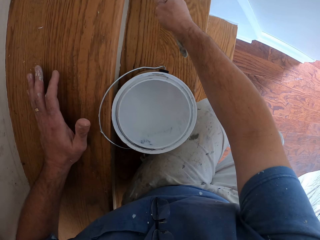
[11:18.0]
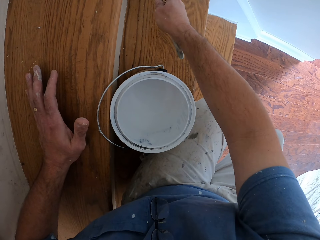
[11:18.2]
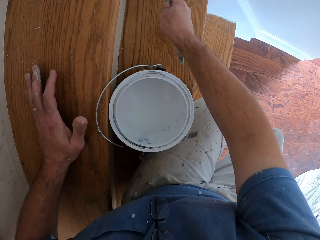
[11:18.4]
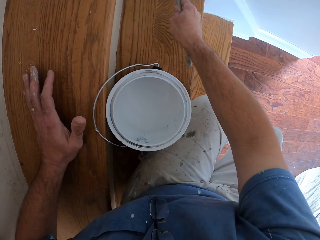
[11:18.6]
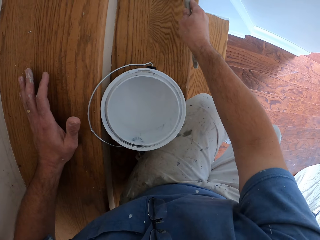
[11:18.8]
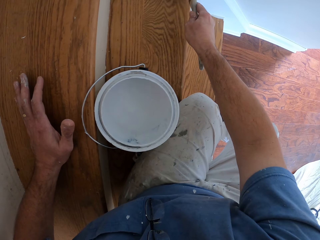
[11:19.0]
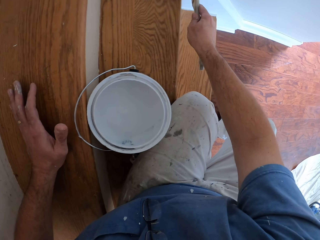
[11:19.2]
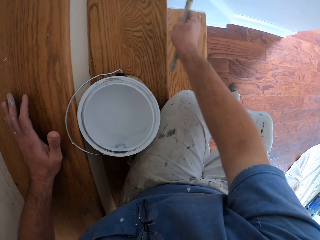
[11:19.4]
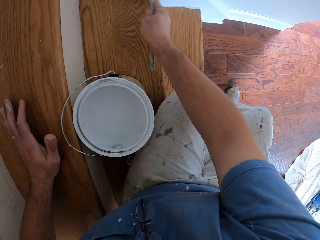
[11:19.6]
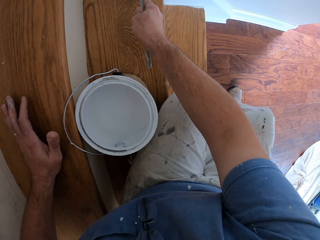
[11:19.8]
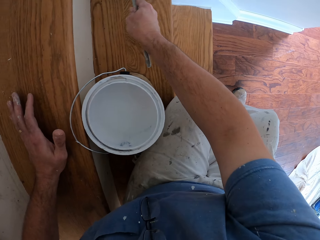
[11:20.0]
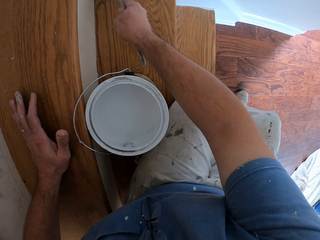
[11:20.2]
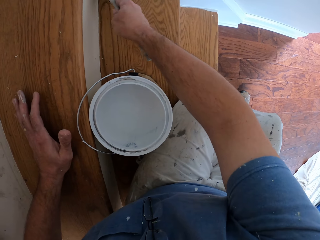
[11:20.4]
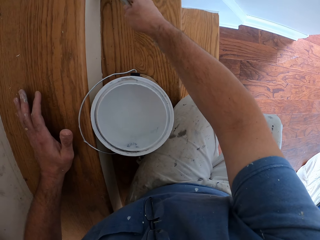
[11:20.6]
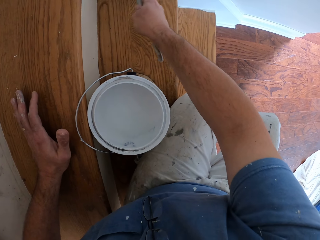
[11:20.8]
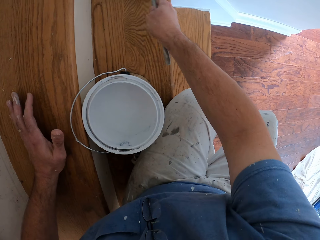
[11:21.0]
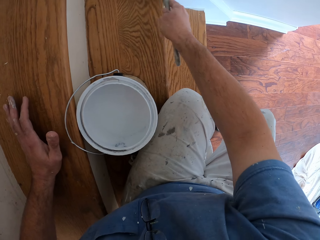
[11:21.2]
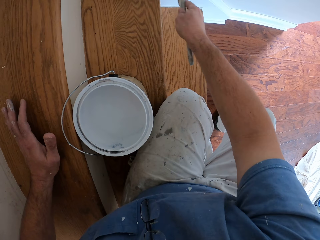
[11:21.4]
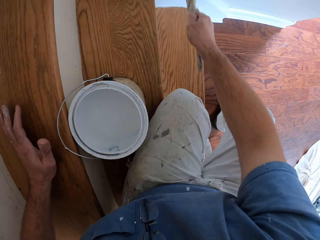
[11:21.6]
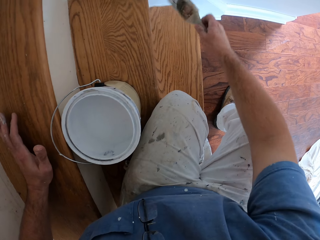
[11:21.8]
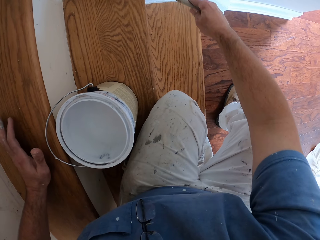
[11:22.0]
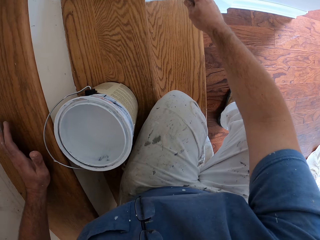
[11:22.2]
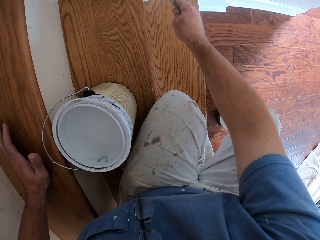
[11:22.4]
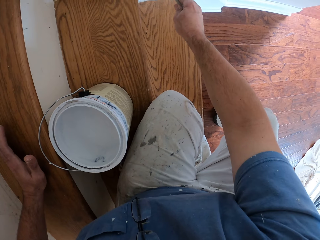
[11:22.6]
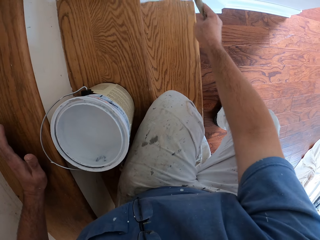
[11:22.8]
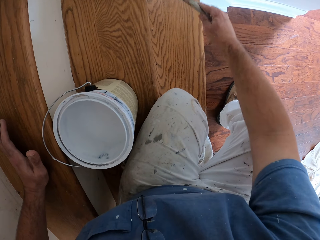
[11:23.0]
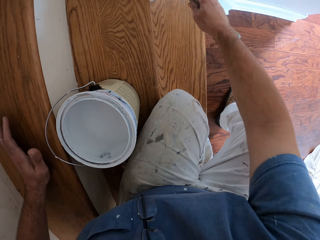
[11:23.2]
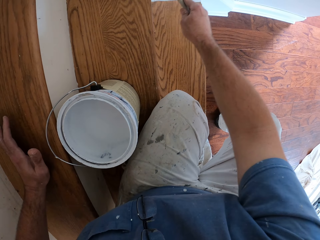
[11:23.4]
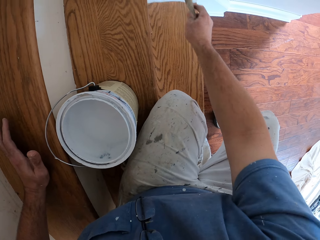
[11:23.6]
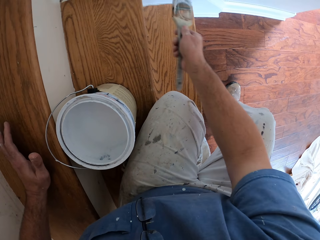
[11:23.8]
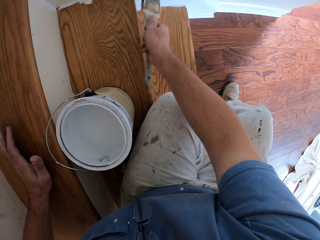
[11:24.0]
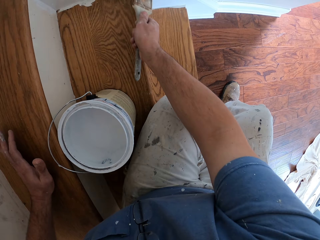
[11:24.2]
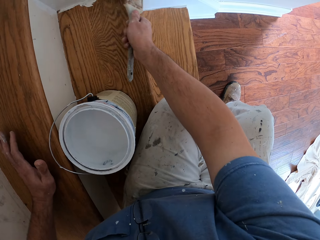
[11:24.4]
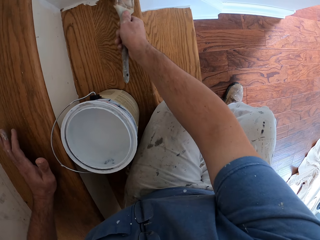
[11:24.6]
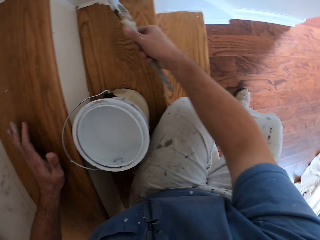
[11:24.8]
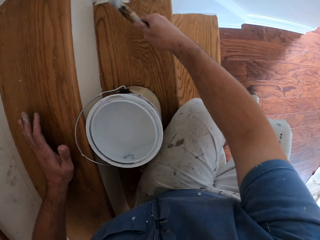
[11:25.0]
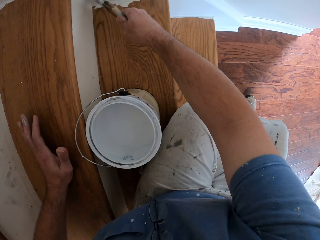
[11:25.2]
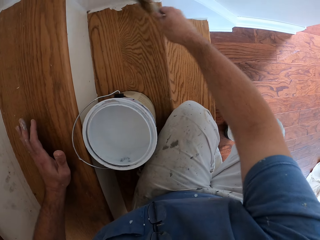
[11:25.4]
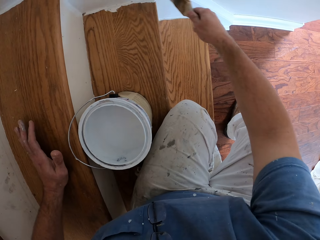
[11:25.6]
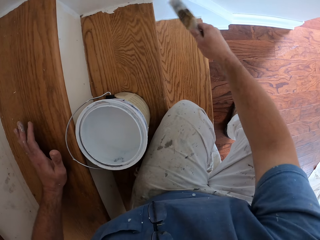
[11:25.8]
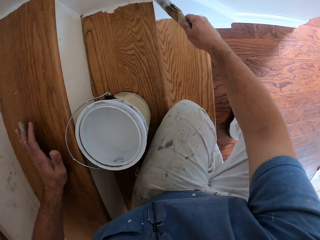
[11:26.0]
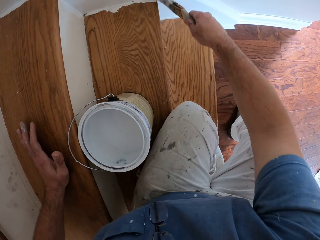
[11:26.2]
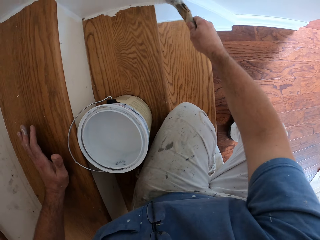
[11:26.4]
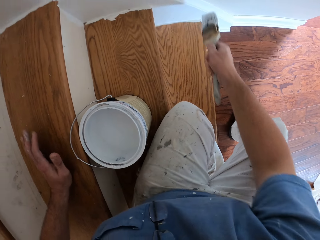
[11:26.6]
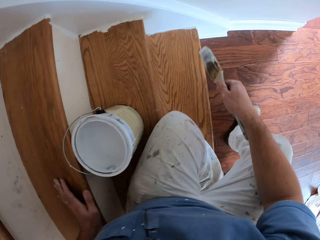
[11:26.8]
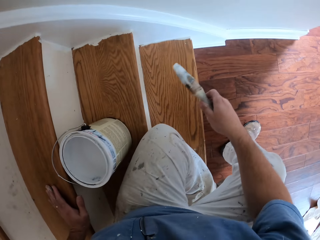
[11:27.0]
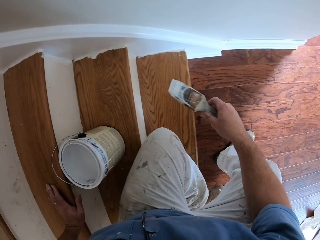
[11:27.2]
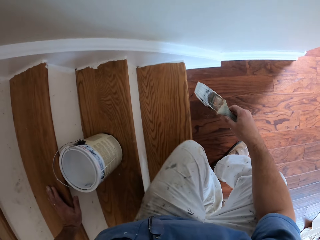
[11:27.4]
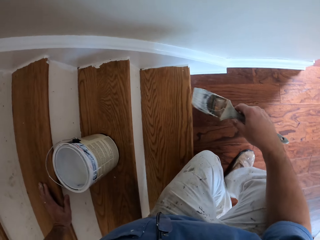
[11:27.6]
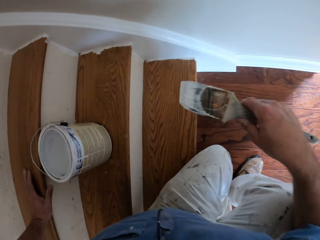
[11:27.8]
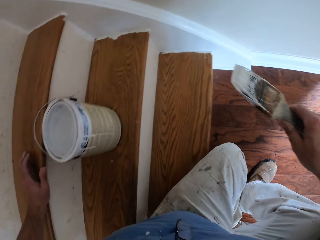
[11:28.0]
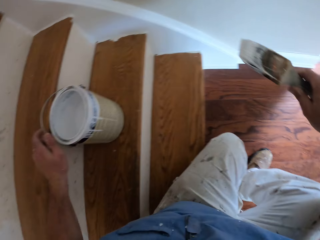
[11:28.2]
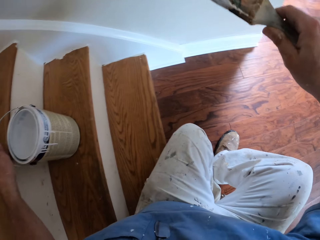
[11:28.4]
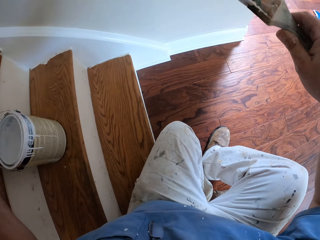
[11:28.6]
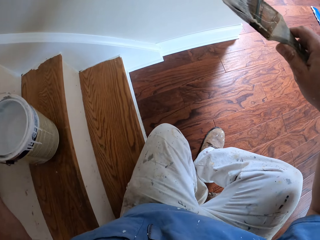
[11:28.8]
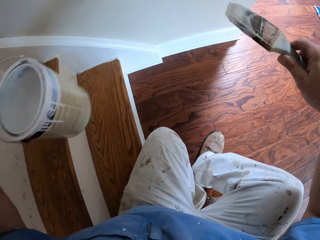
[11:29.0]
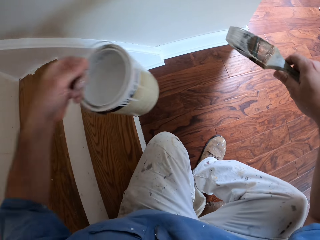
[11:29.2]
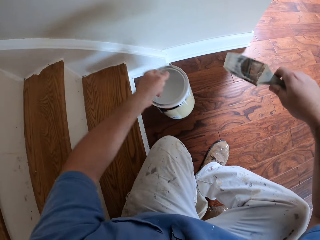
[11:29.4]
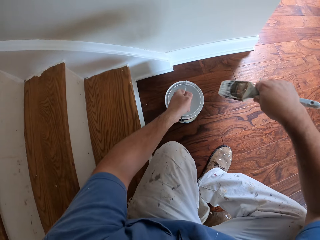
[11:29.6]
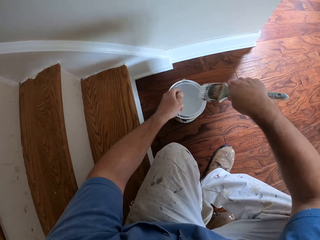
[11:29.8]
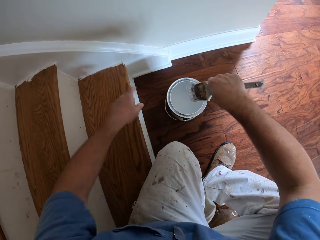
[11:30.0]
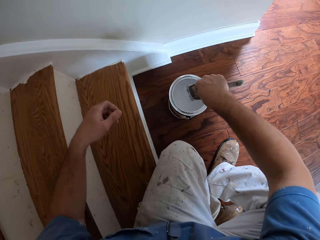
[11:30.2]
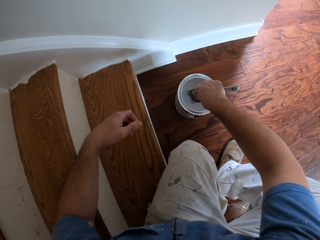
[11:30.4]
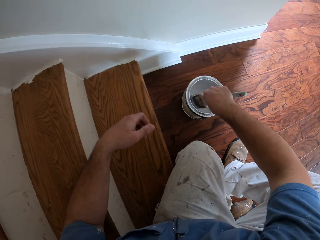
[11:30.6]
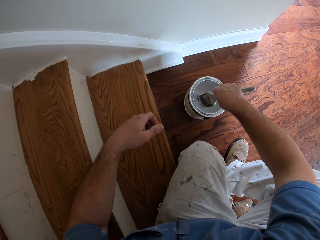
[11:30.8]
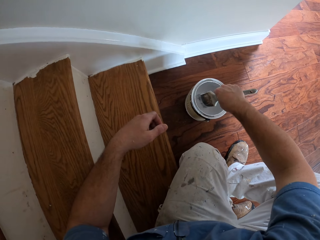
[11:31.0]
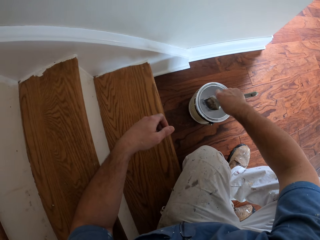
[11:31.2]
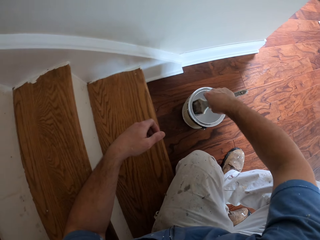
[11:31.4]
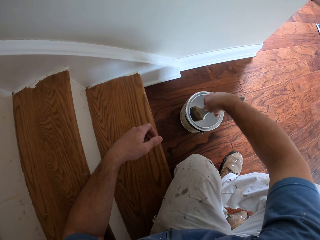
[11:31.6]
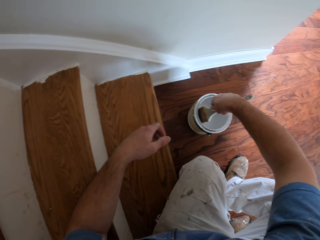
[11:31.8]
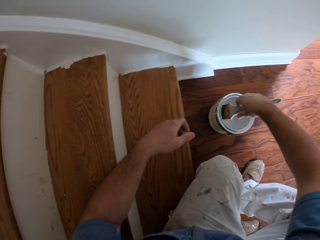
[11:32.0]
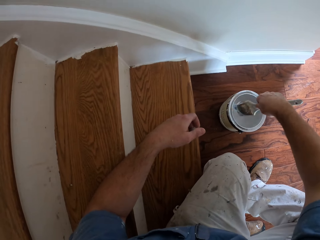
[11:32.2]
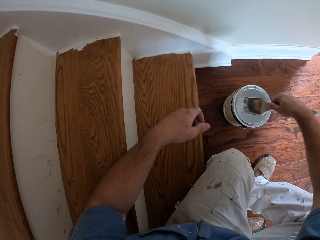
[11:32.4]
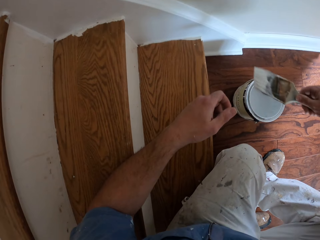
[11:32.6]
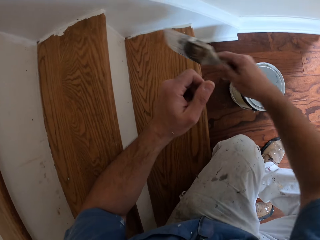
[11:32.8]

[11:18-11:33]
The camera wearer moves down the staircase. He sits on the next stair. He picks the paint container from the stairs. He drops the paint container on the floor. He rests his left hand on the stairs. He dips the paint brush into the paint container.

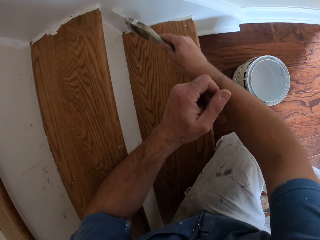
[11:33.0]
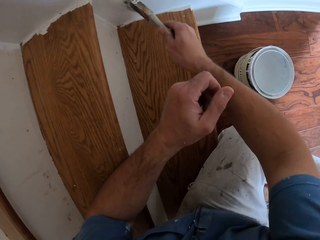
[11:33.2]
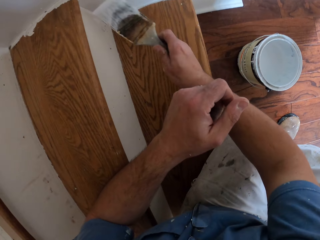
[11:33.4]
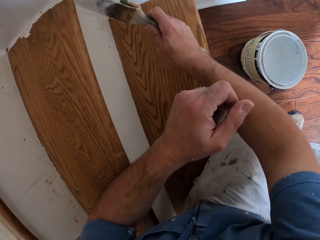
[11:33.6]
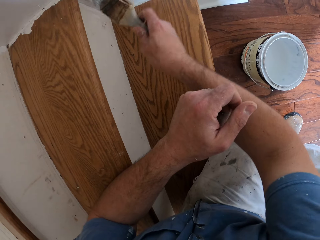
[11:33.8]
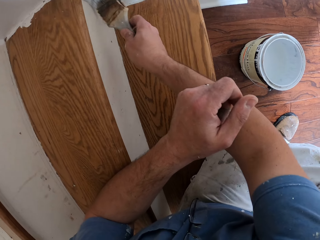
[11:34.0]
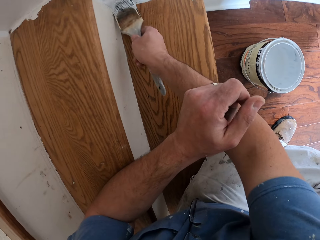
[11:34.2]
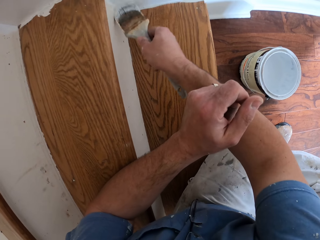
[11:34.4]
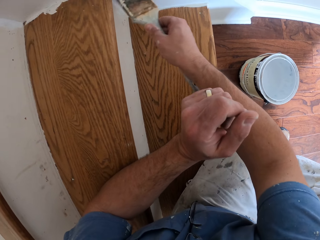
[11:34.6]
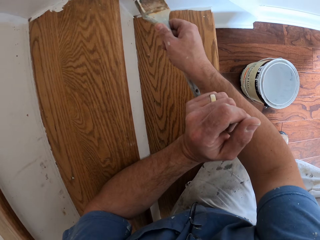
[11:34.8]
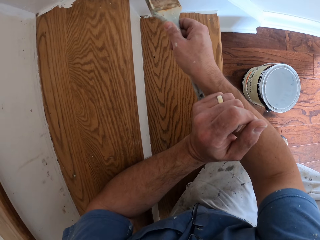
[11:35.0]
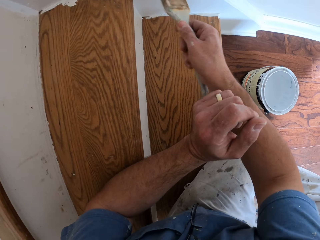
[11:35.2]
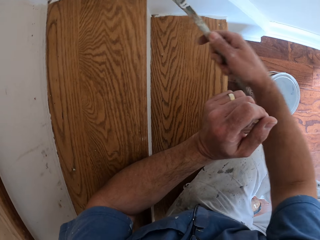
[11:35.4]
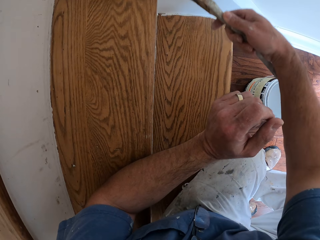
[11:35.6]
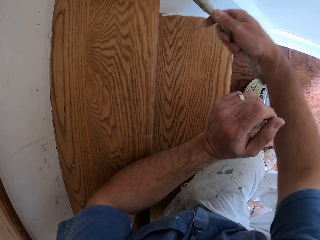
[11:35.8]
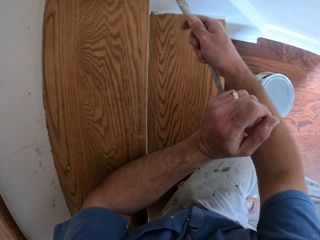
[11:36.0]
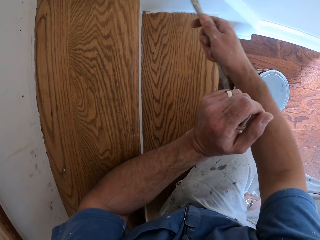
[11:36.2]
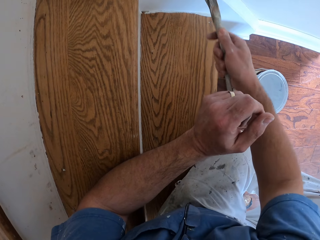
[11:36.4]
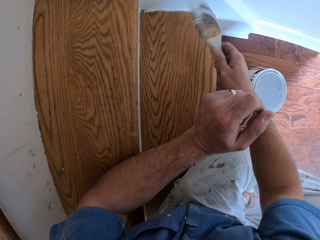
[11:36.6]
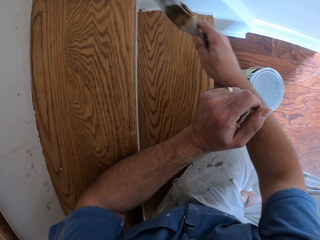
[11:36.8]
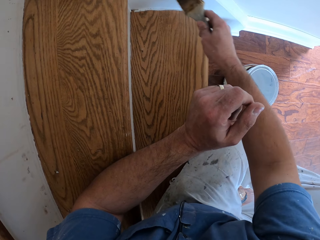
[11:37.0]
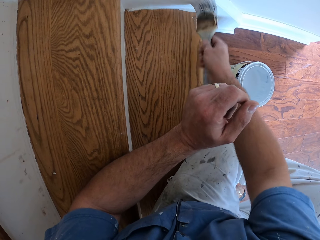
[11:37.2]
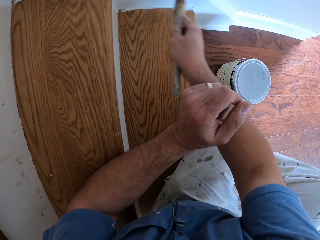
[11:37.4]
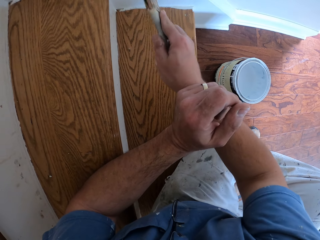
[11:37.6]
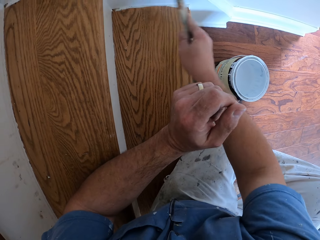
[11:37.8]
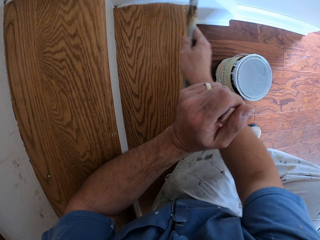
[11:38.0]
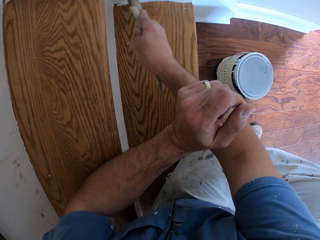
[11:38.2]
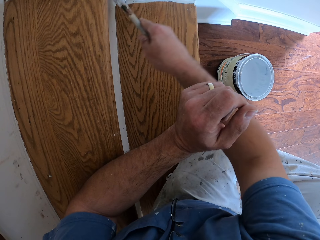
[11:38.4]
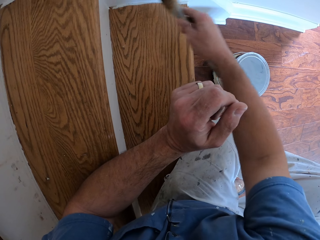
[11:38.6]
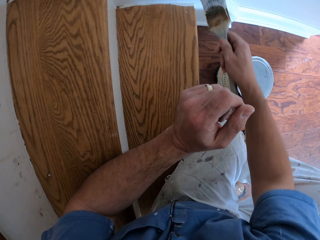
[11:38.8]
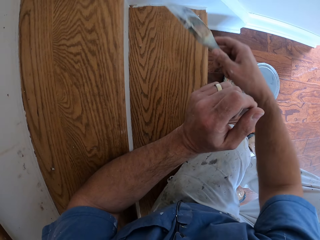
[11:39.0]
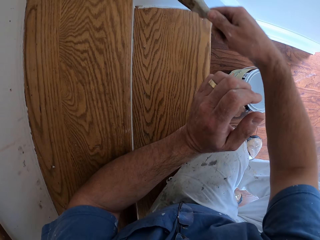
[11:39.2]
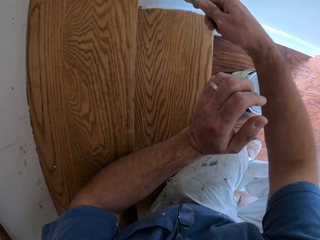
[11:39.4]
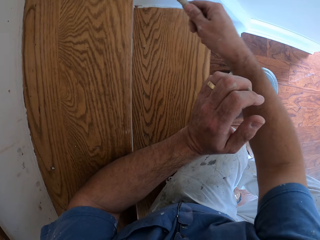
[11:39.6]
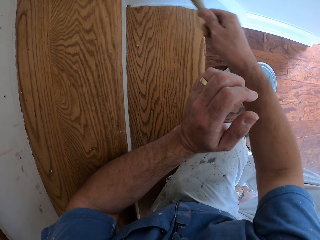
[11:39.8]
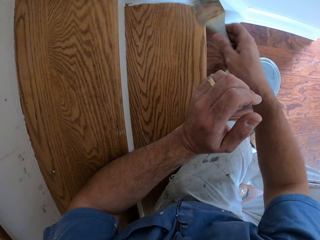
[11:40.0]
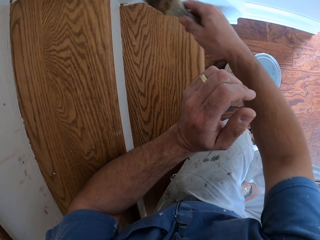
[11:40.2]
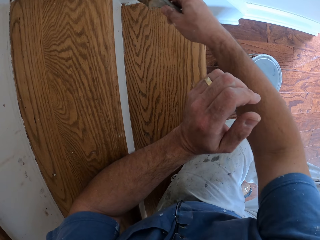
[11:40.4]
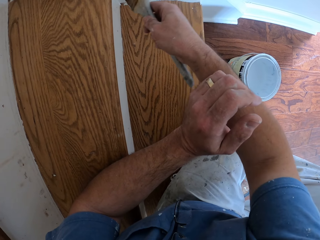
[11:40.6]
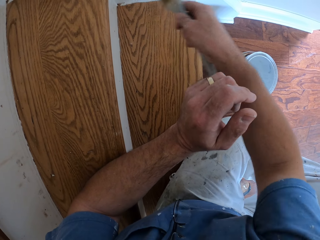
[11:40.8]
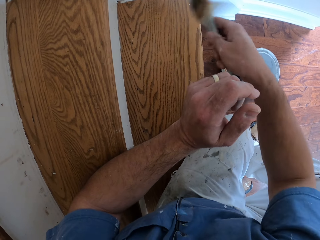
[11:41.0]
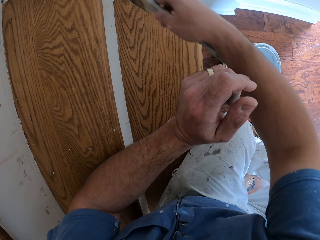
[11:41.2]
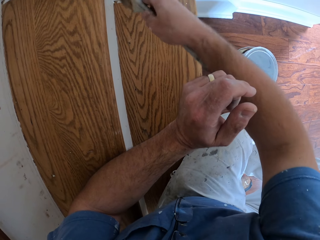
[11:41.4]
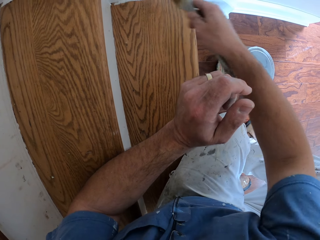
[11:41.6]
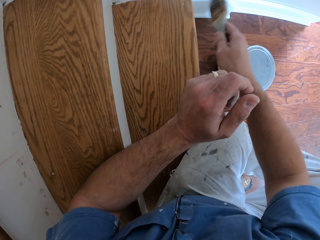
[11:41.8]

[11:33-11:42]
The camera wearer paints the staircase white with the paint brush.
